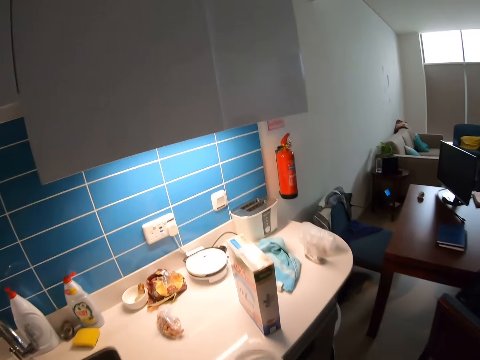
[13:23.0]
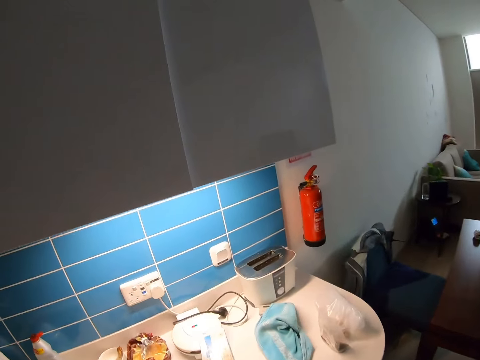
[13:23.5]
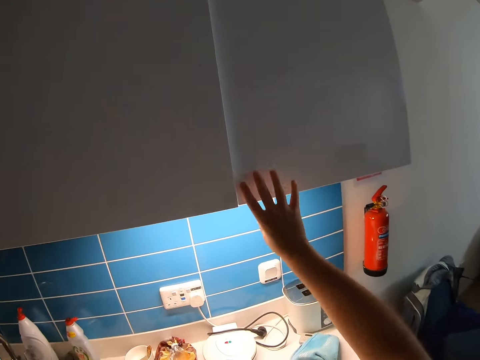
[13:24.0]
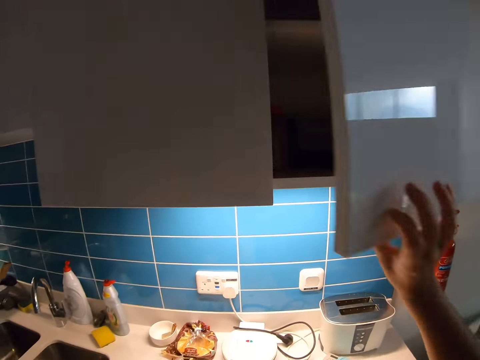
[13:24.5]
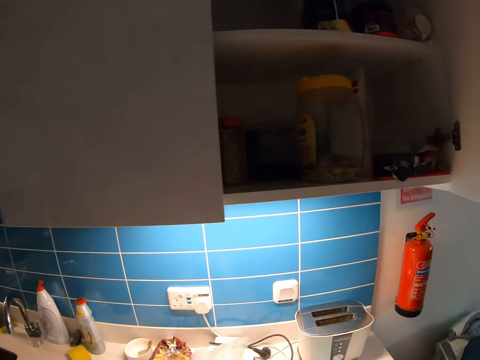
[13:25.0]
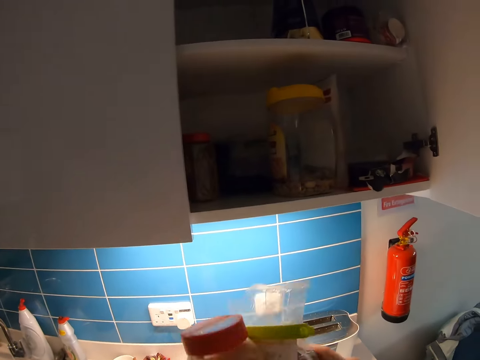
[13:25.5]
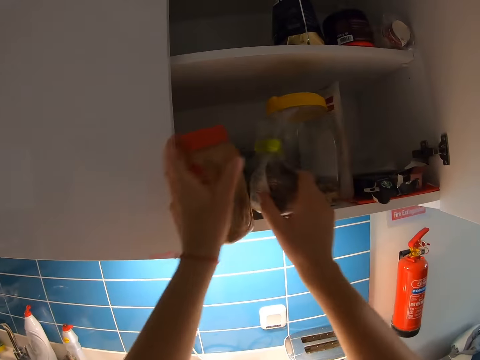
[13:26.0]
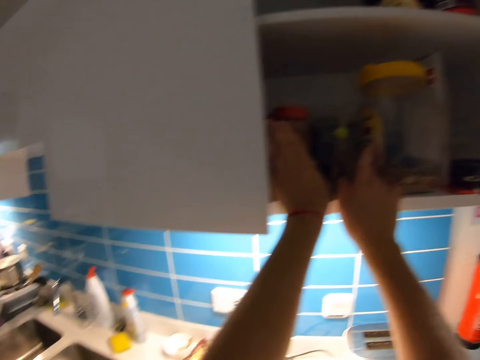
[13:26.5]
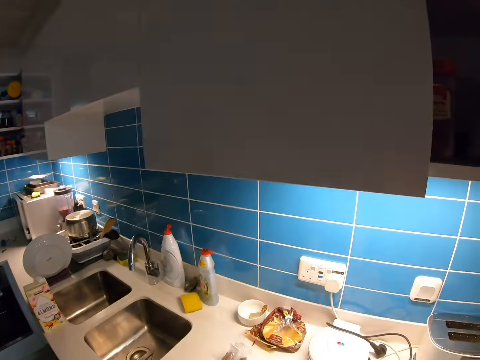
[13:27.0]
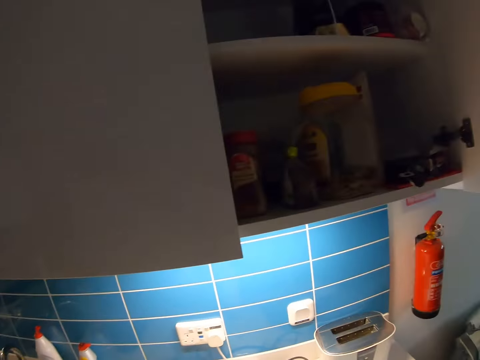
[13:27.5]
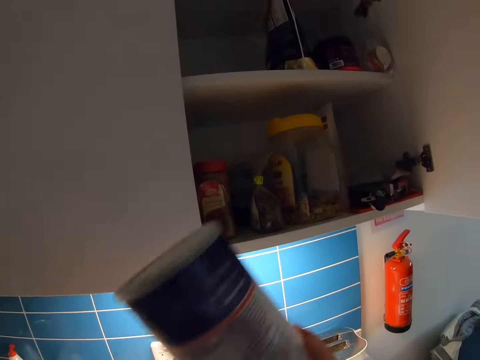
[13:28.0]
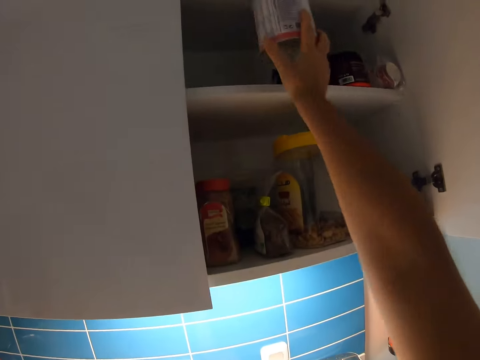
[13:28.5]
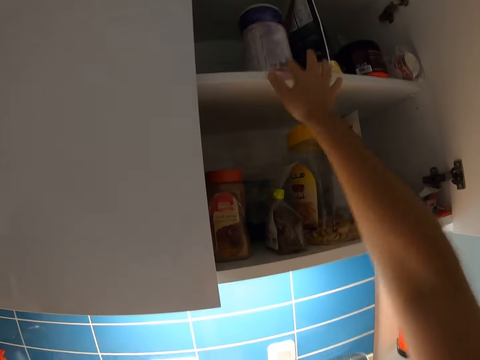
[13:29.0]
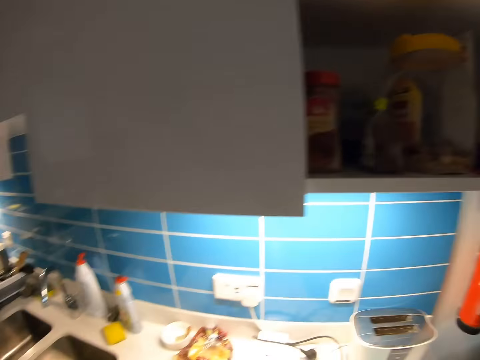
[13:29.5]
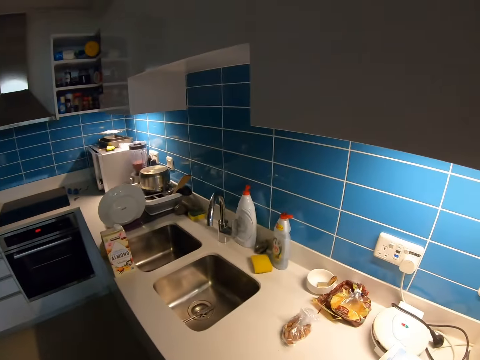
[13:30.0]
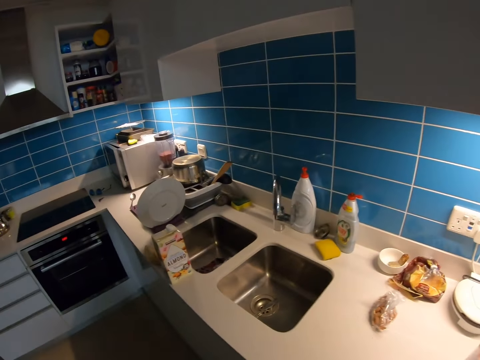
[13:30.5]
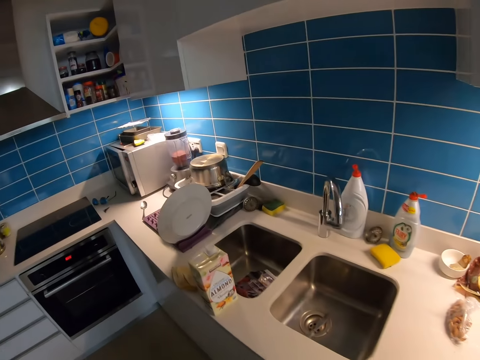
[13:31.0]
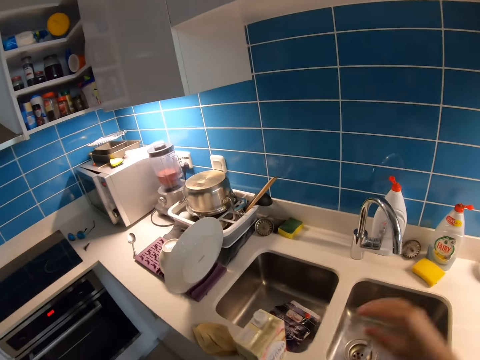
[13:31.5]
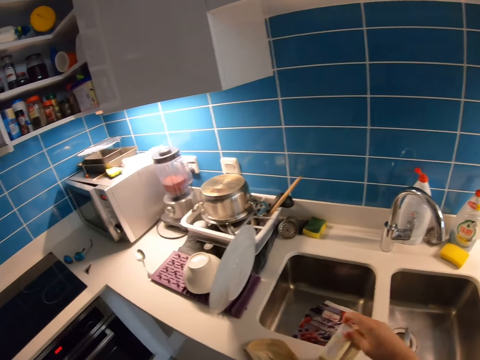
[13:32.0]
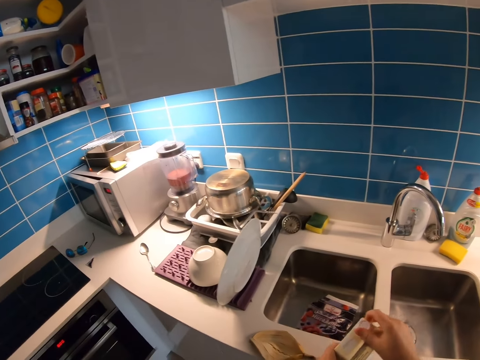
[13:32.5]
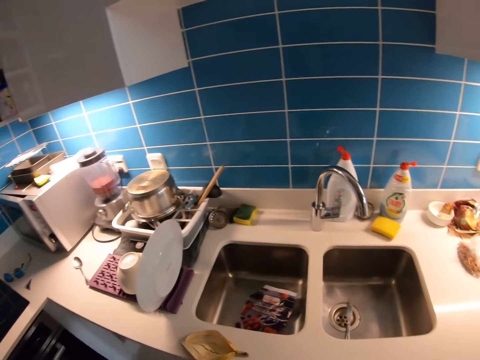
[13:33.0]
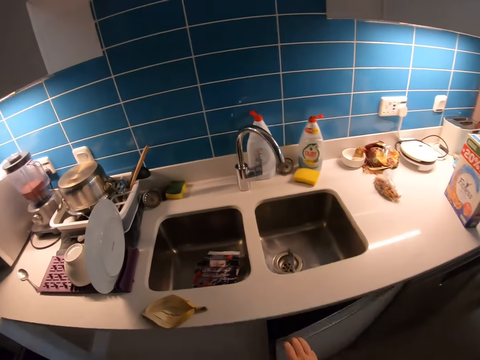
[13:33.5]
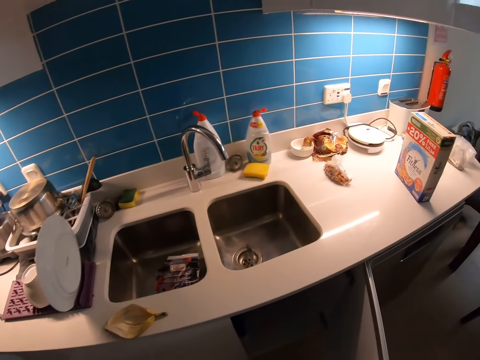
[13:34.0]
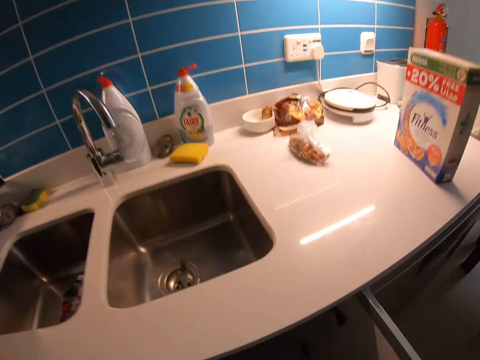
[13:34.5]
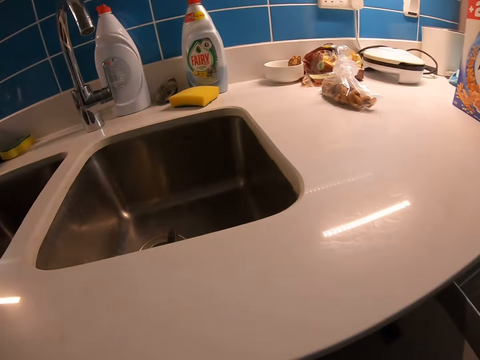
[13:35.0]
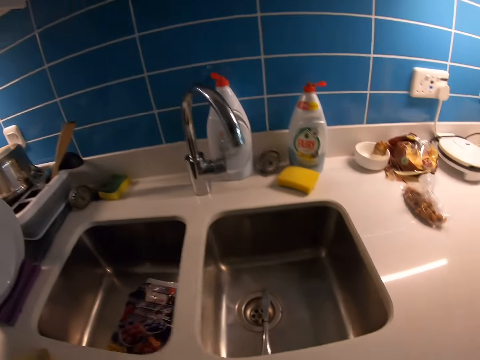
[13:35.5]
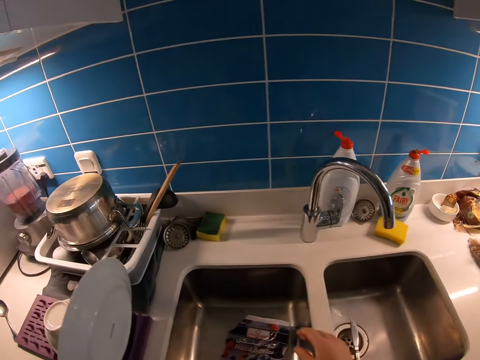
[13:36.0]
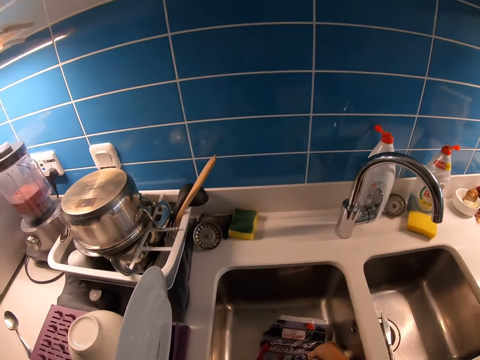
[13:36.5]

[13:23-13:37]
The camera wearer opens a cabinet. They put a tin in the cabinet. They put the flaxseeds in the cabinet. They put the tin in the cabinet. They walk around the kitchen. They hold a milk box. They return the bottle. They pick up a box. They open the cabinet. They return the packets.

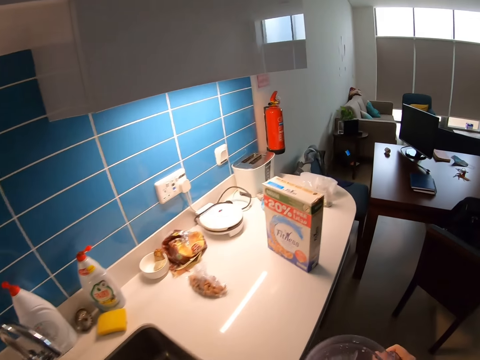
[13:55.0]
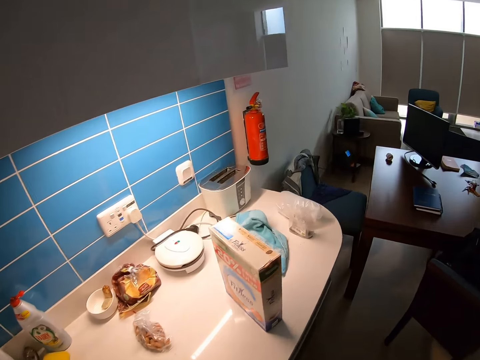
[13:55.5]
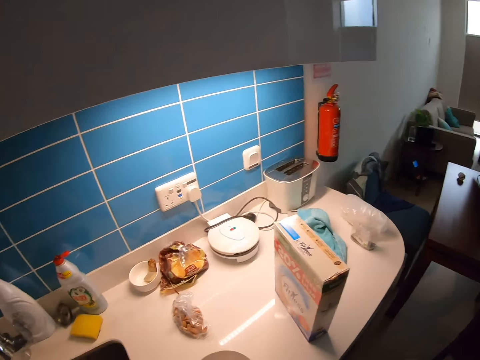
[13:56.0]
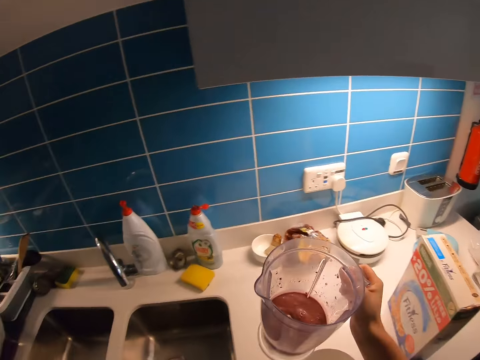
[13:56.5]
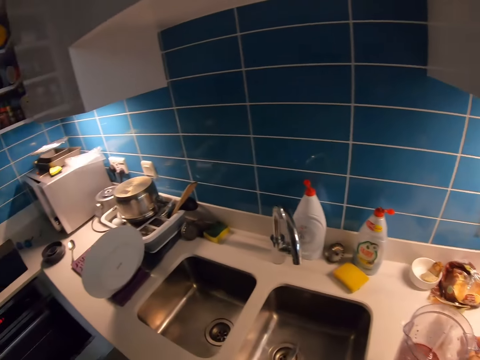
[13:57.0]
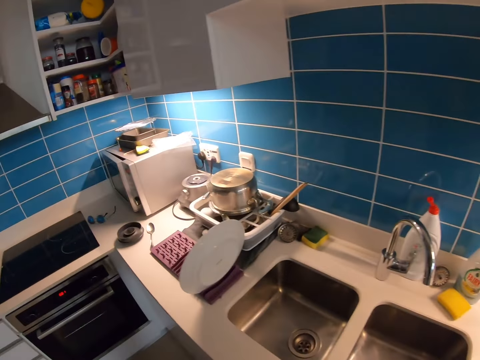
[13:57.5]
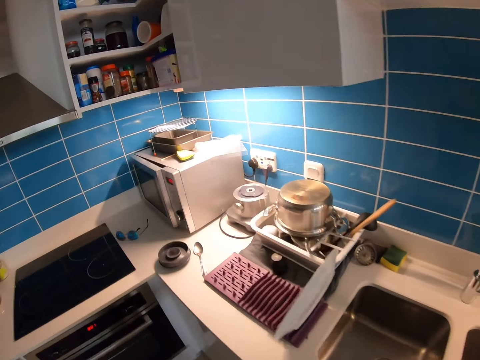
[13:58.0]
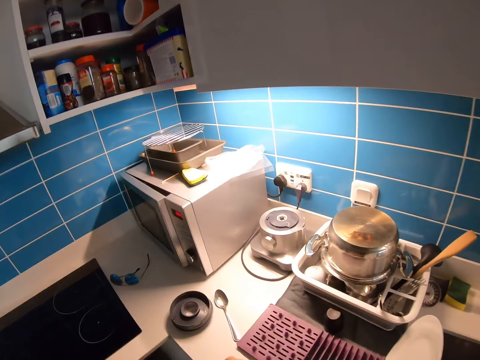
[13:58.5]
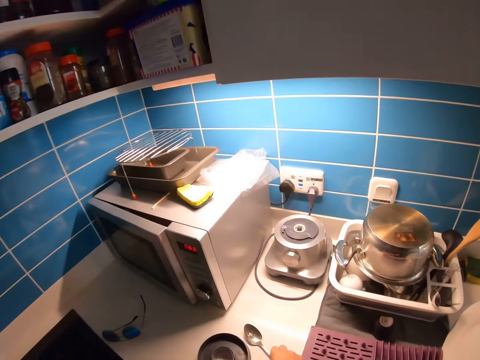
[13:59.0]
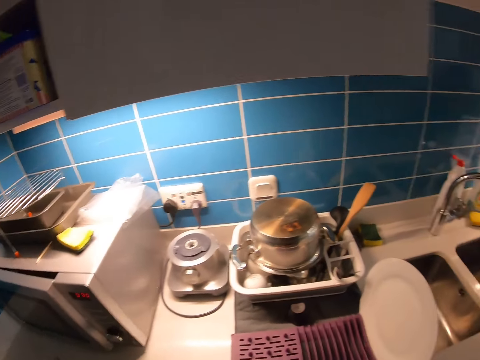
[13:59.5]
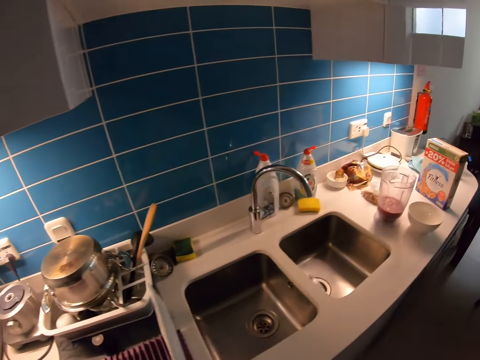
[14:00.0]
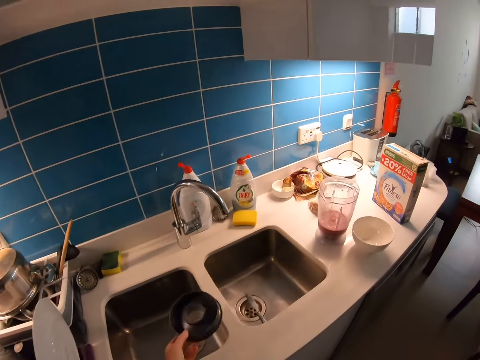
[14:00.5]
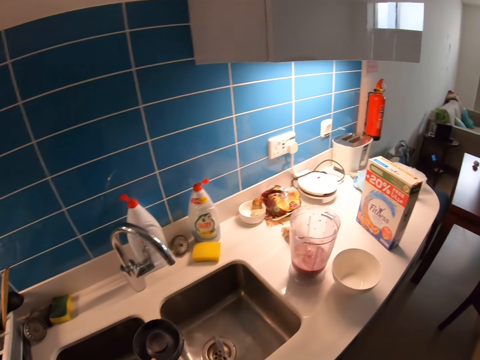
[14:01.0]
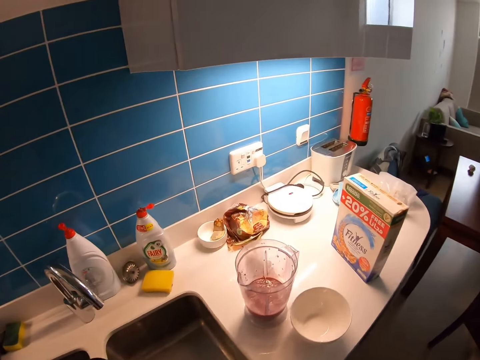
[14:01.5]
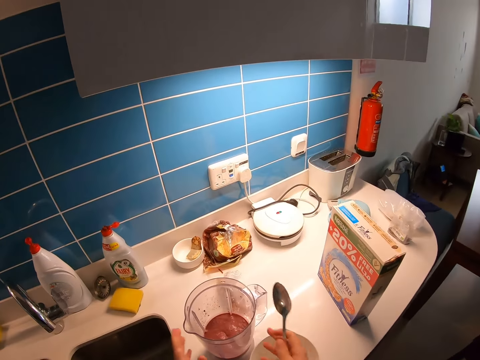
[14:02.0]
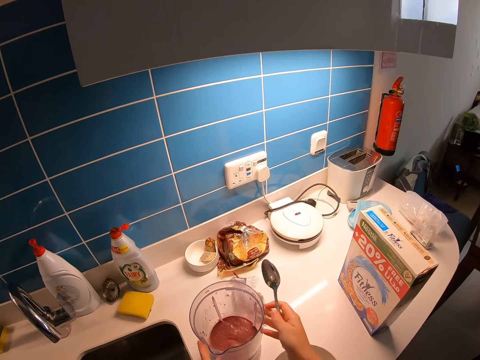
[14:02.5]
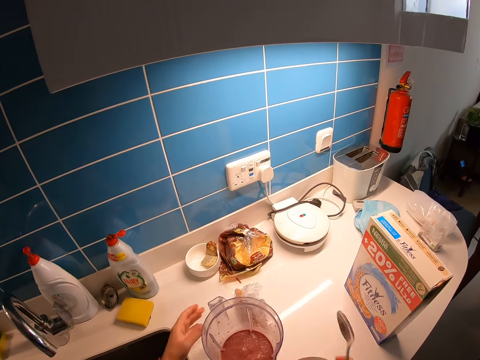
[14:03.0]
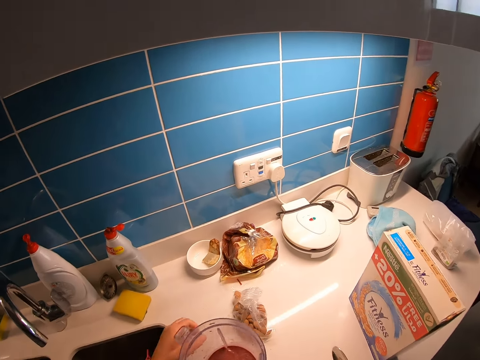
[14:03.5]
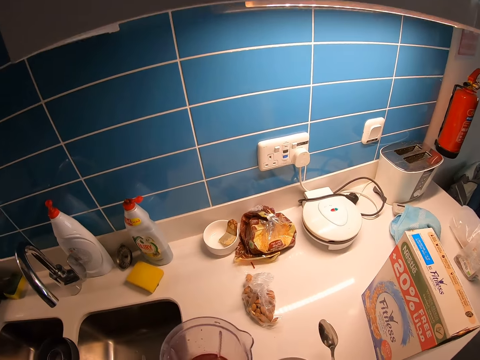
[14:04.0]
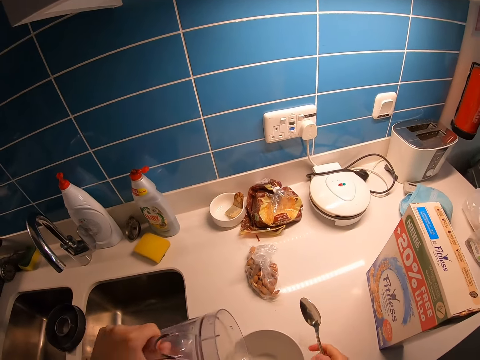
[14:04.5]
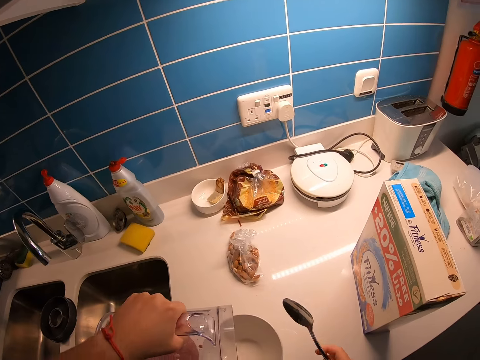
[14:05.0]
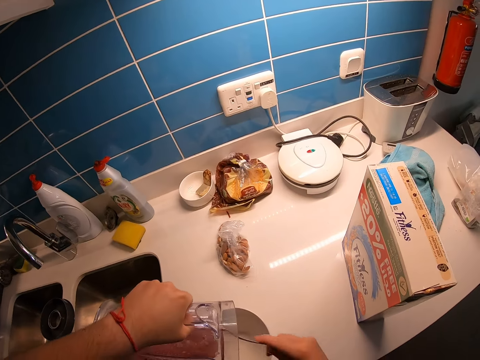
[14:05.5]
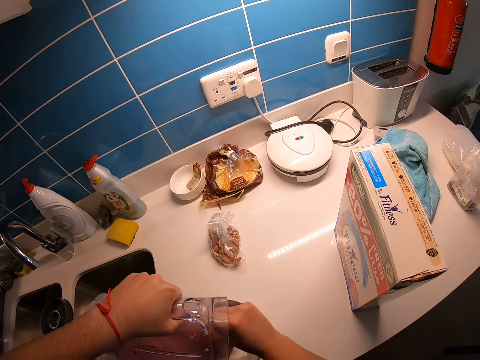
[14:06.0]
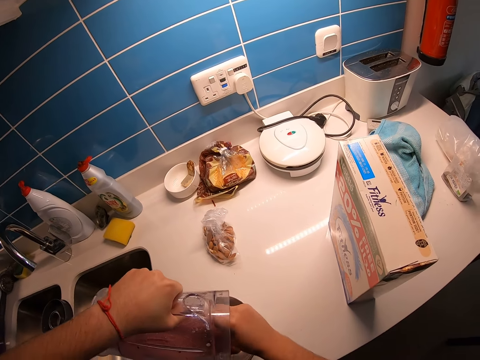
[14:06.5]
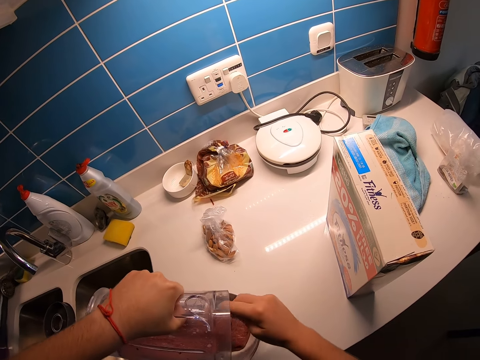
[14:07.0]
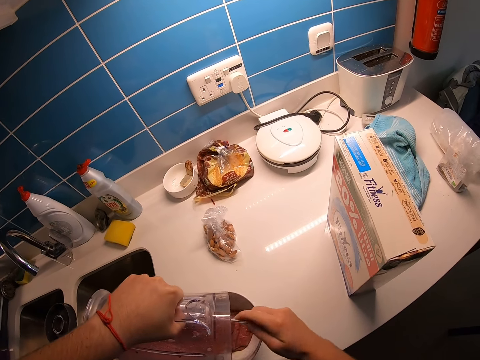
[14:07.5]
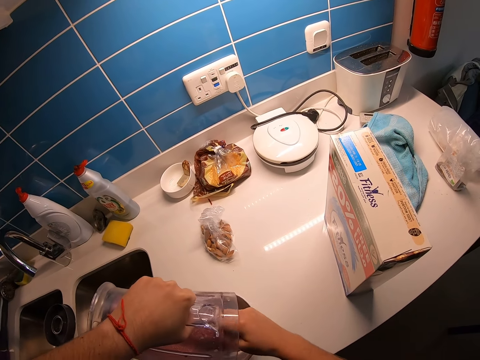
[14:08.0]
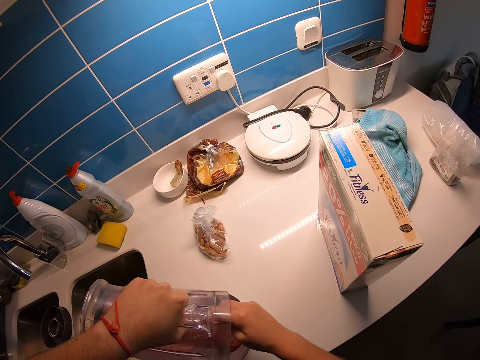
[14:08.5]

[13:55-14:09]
The camera wearer puts the jug or blending jar on the counter. He walks around the kitchen. He picks up a spoon. He puts the lid on the sink. He holds the blending jar. He rotates the jug with both hands. He pulls his hand off the jug. He picks up the jug. He pours the smoothie in a bowl. He removes the smoothie with the spoon from the jug.
